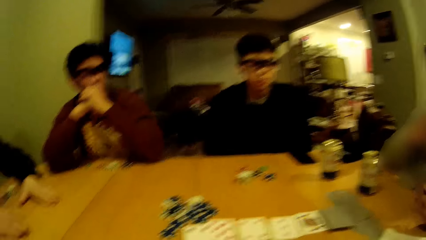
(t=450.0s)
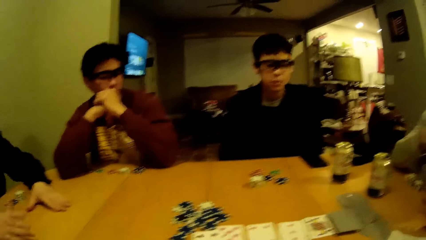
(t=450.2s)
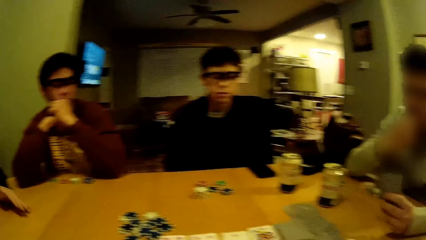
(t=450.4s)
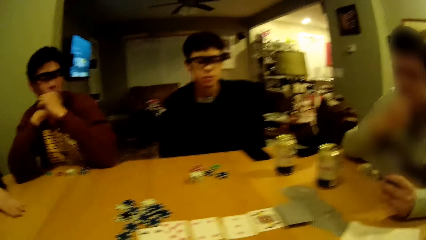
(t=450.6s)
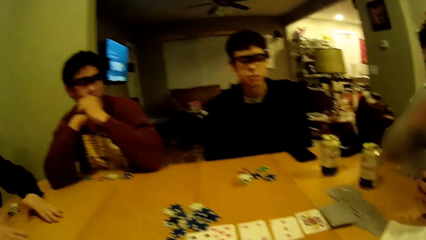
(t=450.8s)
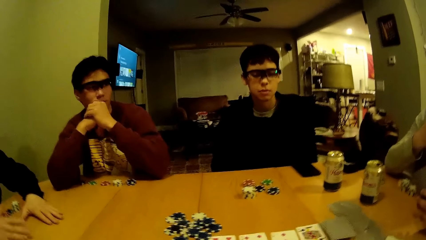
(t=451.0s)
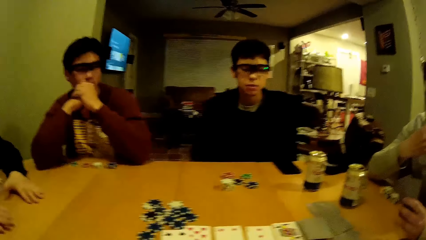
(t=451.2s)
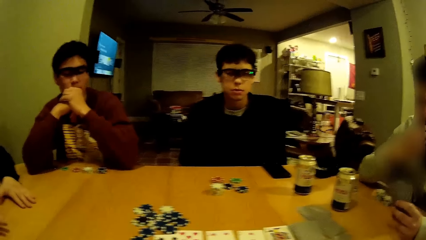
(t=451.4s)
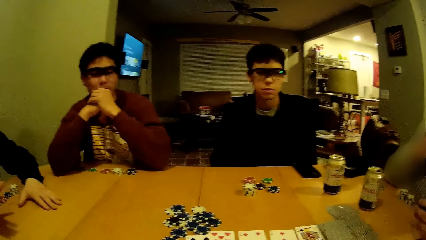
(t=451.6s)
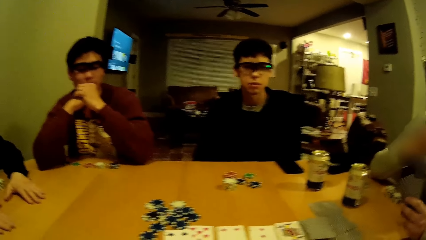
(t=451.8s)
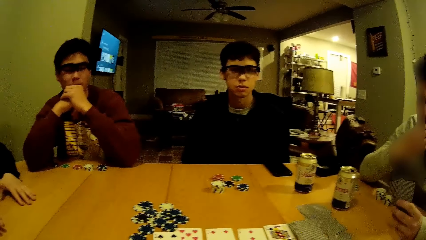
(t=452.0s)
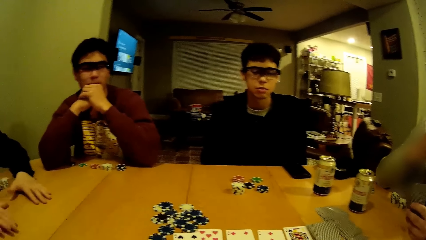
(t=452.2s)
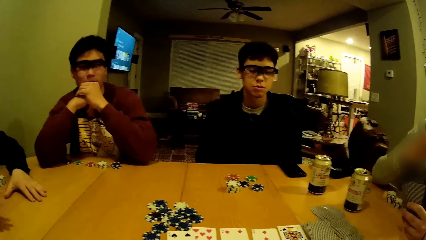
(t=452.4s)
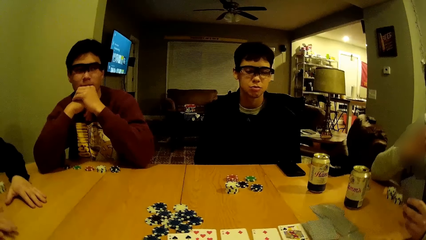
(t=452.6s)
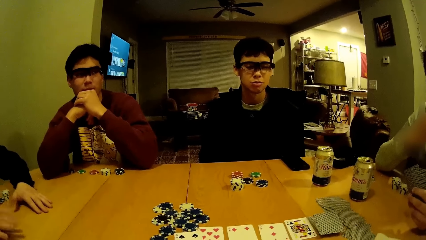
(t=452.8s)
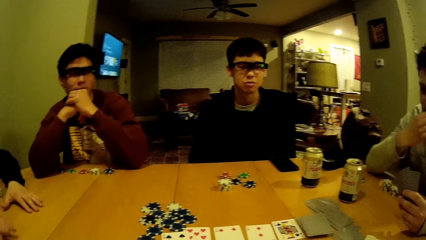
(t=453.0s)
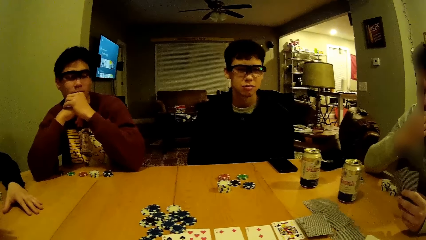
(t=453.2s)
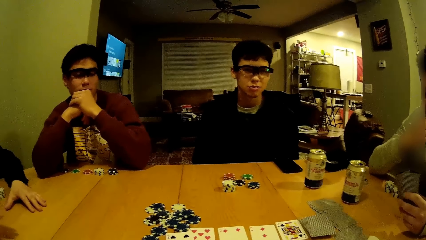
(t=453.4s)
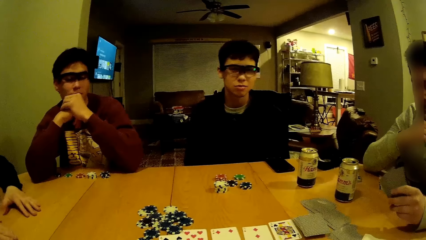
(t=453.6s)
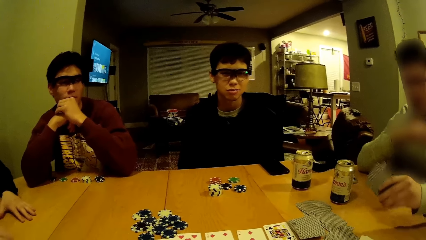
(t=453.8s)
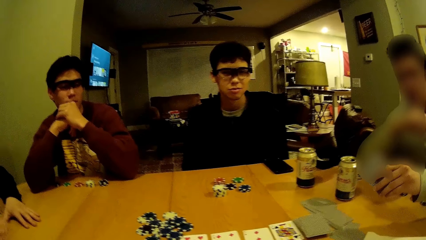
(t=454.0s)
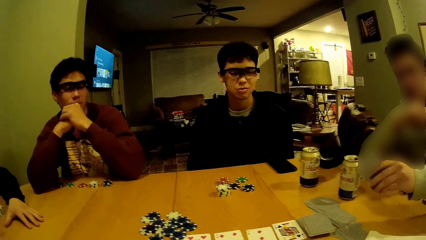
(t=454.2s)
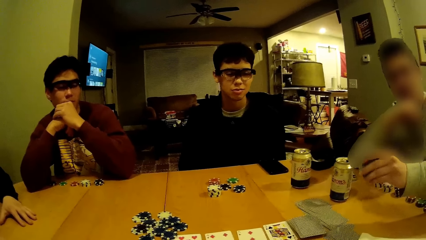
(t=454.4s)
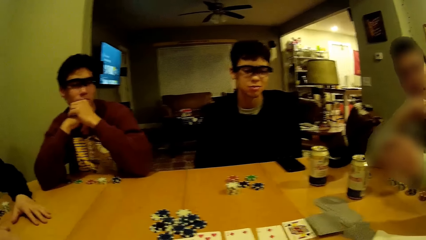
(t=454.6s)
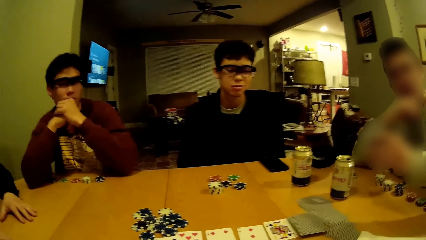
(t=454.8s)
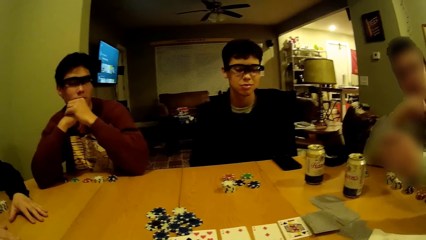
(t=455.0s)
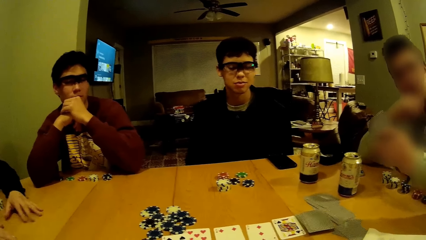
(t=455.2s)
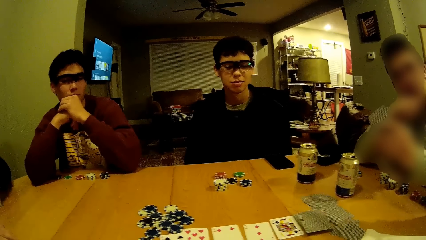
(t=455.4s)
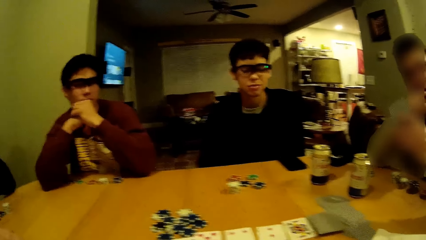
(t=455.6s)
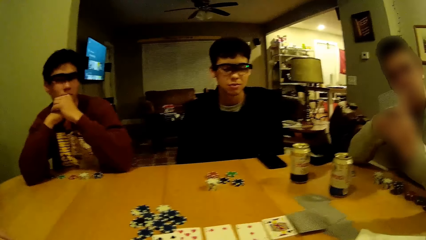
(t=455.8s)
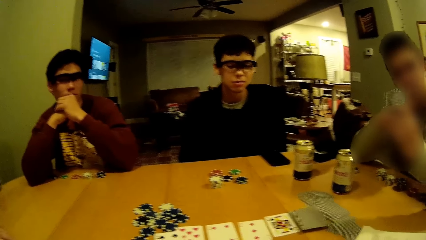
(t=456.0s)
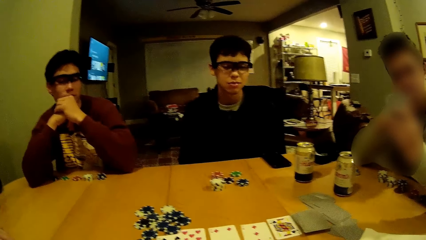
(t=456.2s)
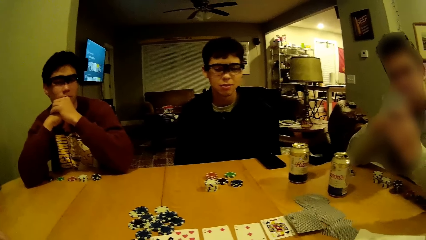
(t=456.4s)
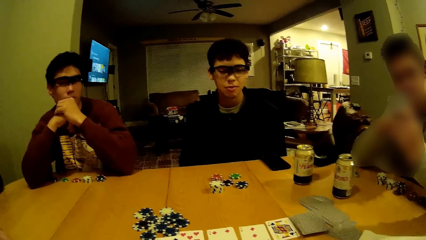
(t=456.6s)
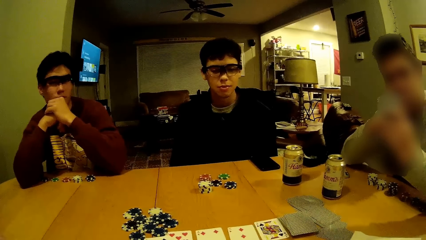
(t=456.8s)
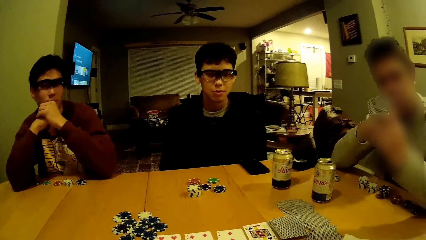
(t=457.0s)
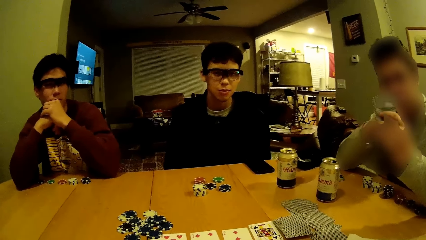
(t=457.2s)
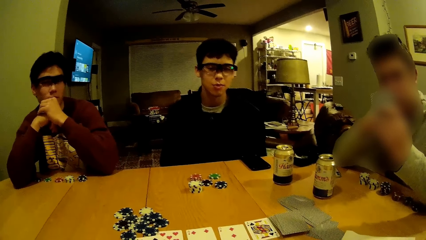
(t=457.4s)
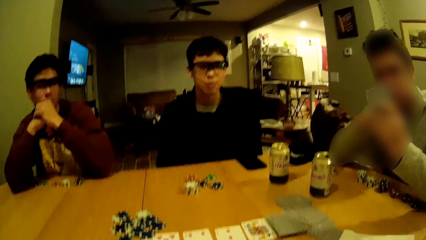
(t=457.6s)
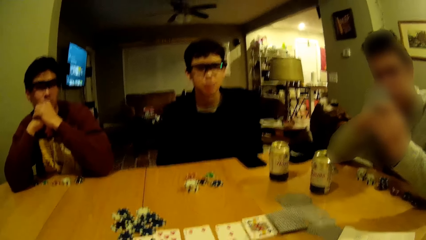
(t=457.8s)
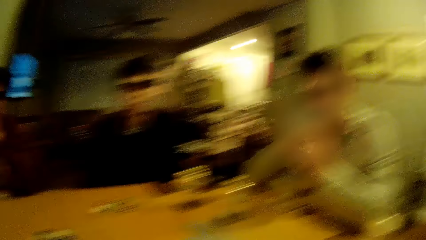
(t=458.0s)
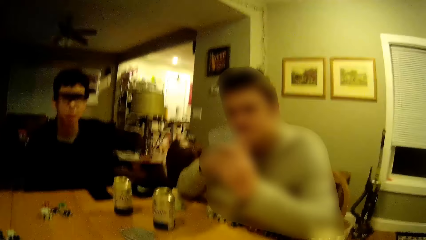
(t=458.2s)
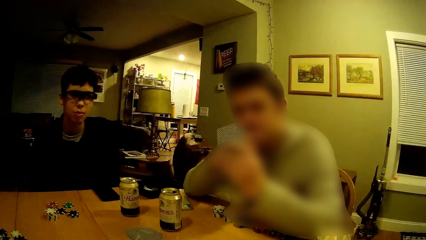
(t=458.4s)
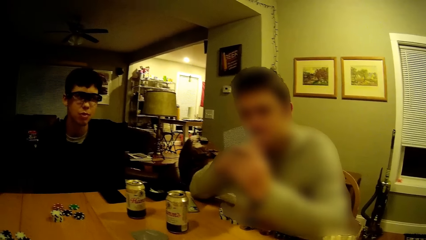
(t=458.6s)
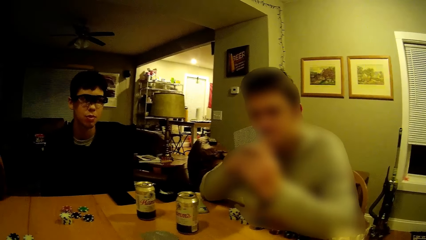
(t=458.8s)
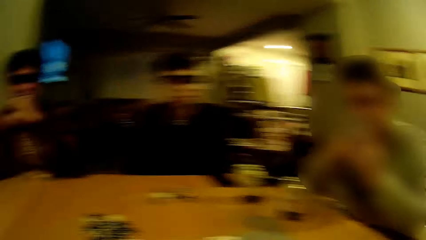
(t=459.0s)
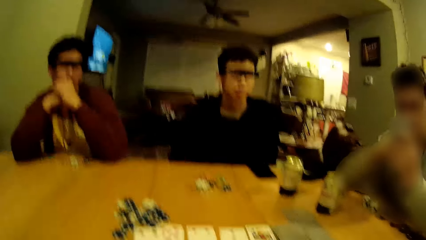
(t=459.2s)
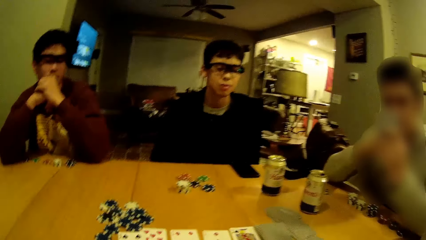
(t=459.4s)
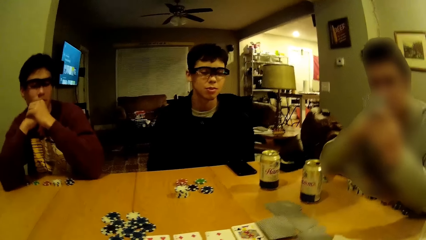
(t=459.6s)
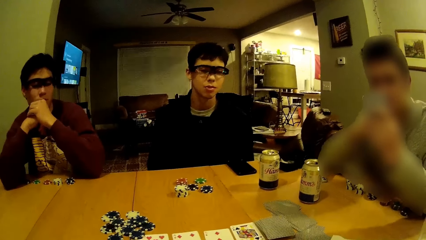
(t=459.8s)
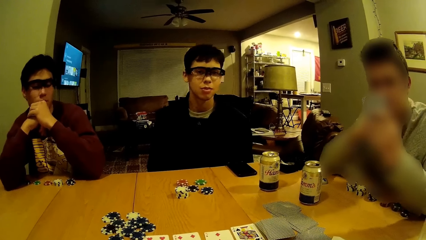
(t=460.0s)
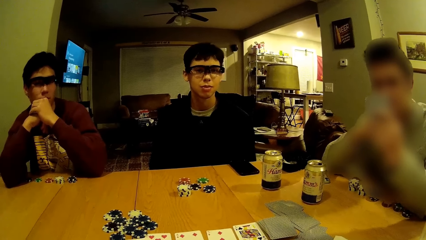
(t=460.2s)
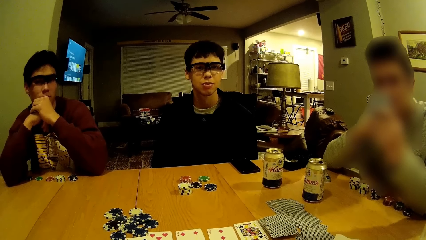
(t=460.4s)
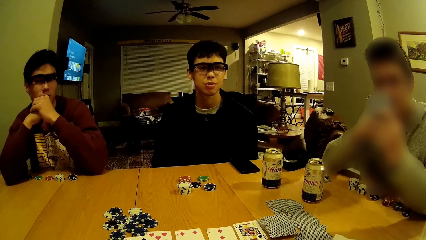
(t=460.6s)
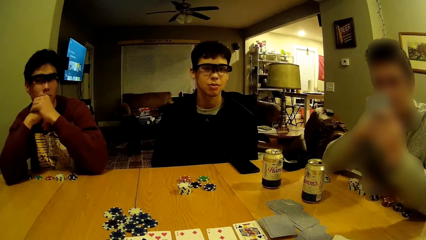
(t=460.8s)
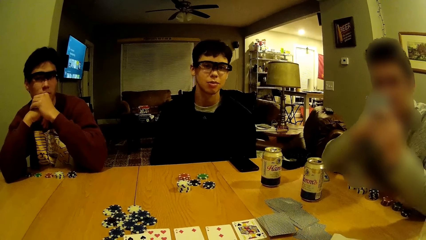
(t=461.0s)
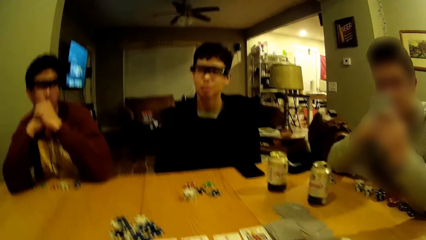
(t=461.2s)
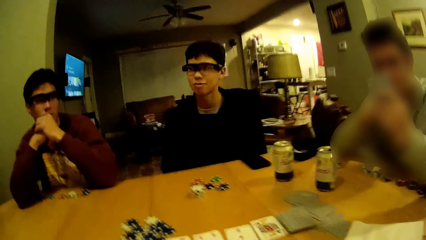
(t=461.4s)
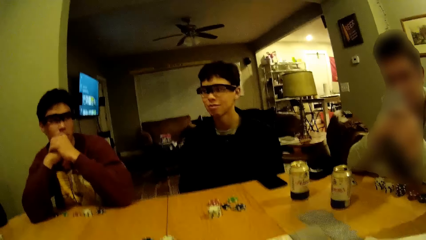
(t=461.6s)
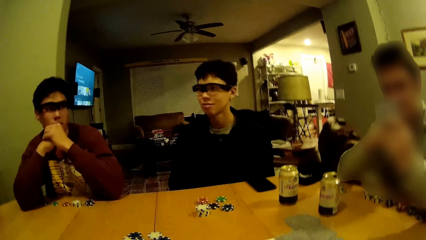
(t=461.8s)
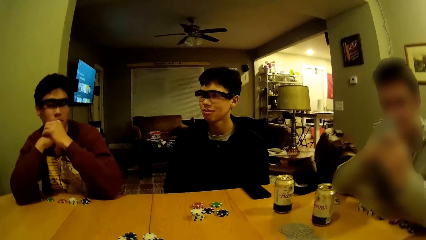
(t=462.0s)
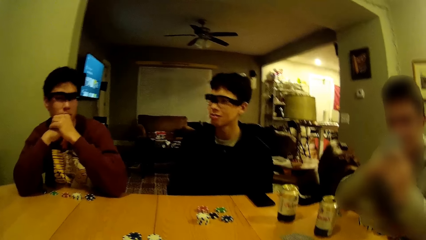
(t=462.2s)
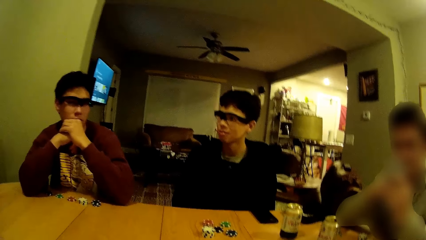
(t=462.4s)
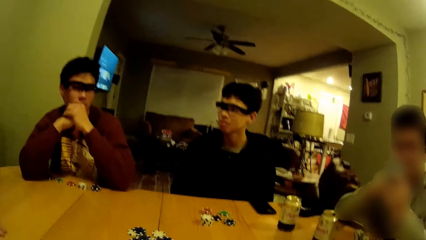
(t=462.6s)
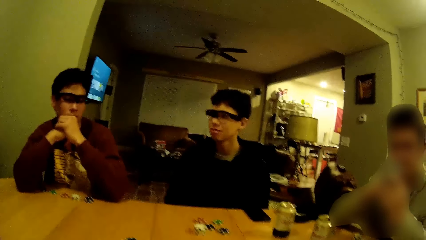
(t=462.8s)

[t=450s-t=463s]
The camera wearer looks around the house. They dialogue with a person. They interact with a man. They interact with another man.

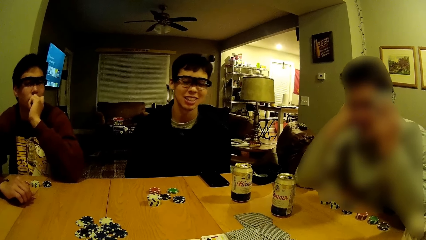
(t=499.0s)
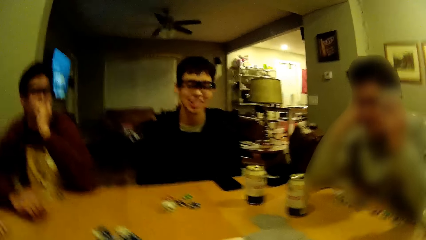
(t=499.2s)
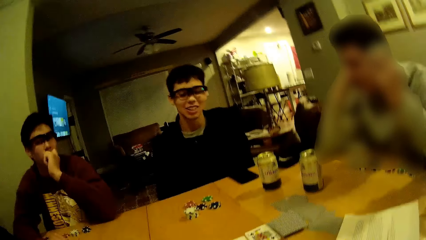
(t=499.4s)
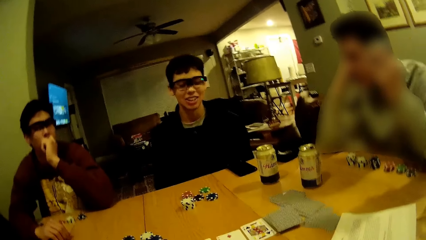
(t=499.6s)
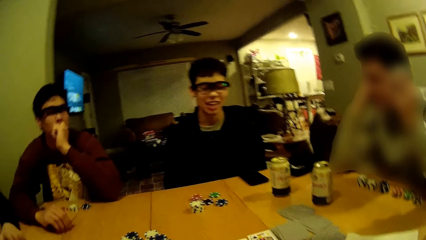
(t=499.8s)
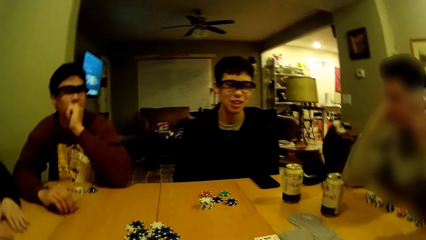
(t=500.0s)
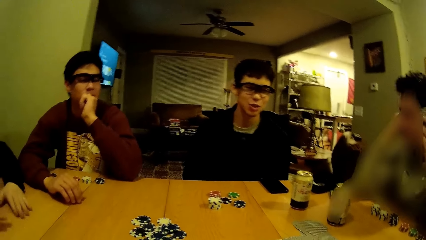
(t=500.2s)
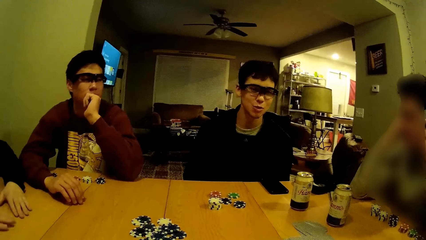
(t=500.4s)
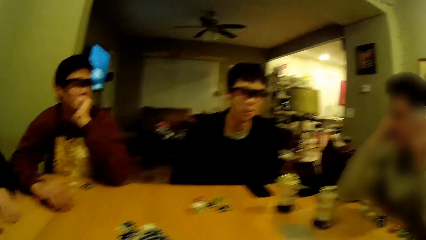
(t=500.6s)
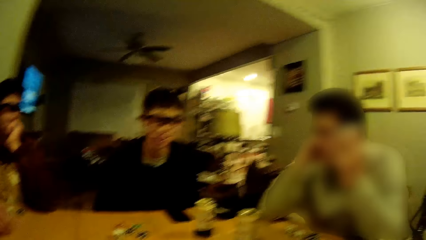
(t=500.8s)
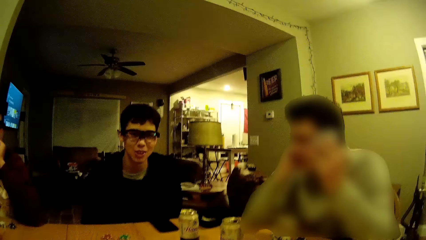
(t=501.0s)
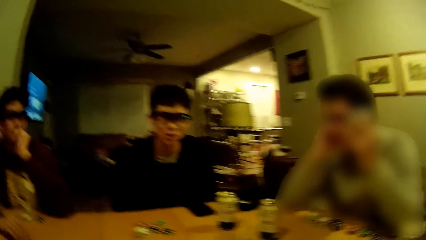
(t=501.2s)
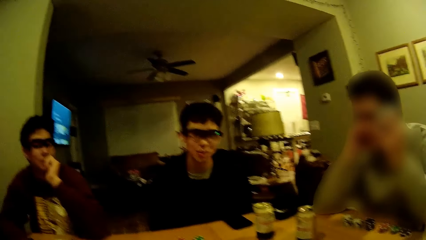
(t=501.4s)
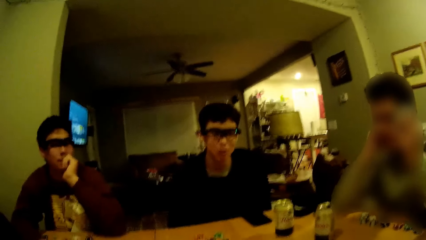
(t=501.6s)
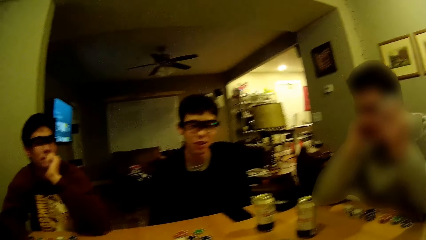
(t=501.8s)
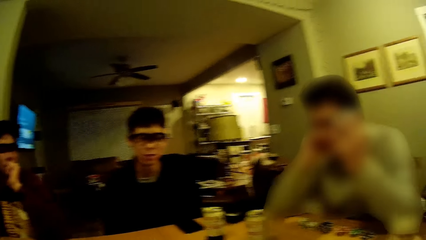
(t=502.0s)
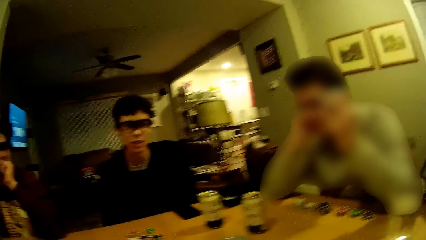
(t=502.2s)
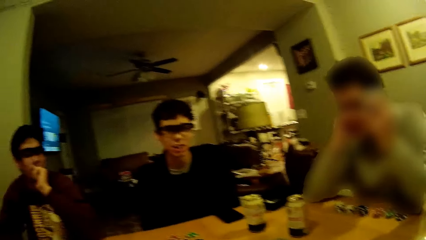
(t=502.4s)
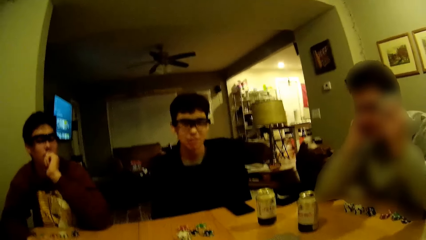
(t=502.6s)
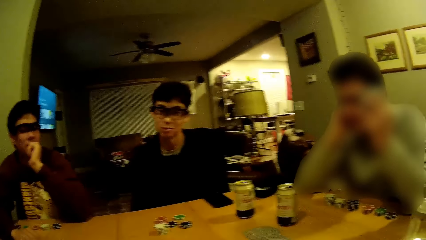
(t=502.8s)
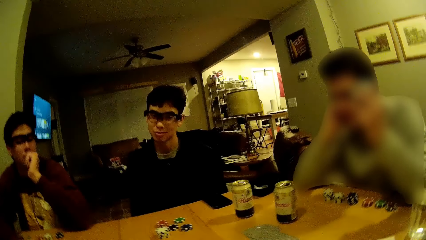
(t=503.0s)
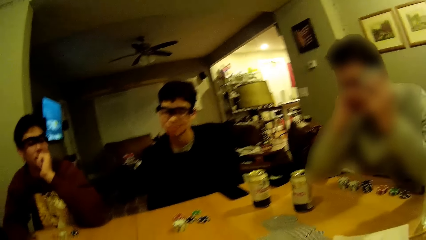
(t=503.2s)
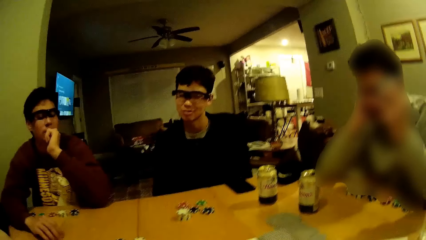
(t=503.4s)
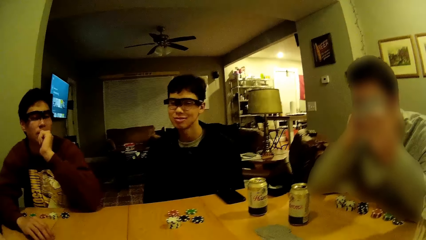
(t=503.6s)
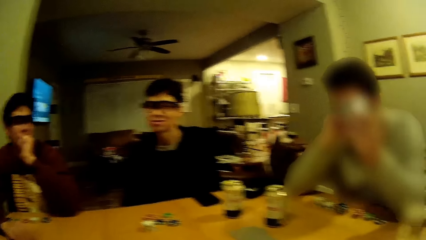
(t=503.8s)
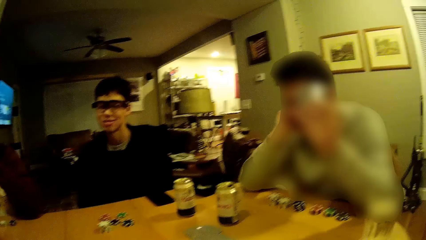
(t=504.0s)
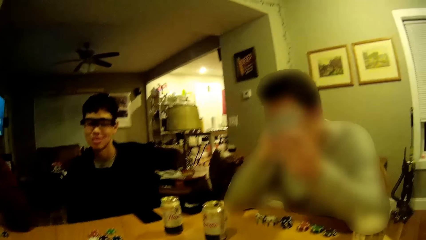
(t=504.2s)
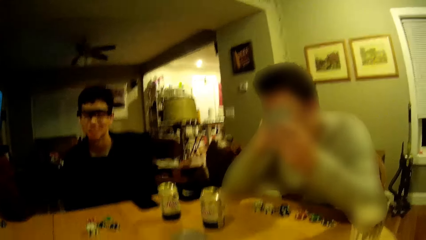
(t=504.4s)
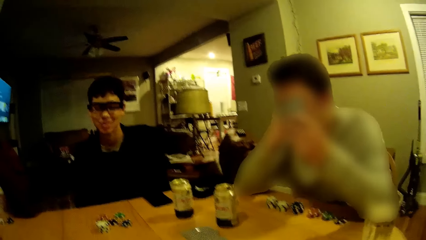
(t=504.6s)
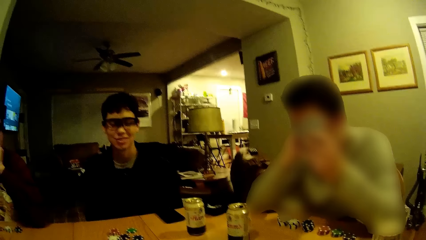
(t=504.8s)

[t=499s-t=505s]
A person dialogues with the camera wearer. The camera wearer dialogues with another person.
